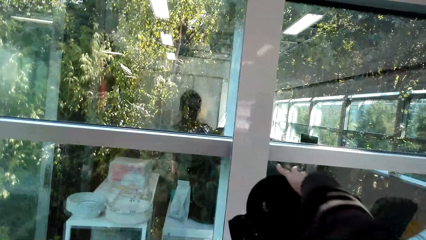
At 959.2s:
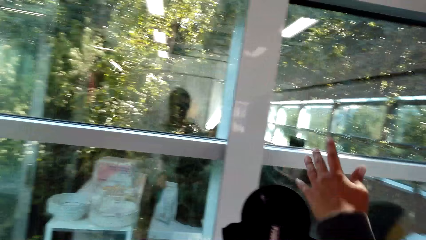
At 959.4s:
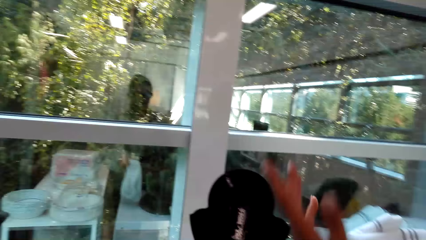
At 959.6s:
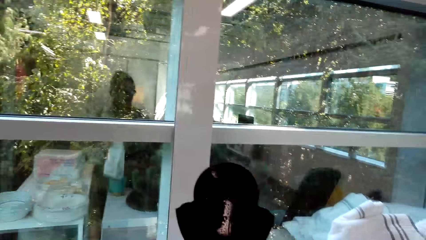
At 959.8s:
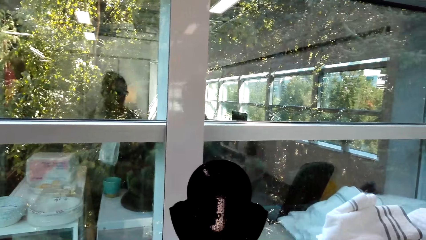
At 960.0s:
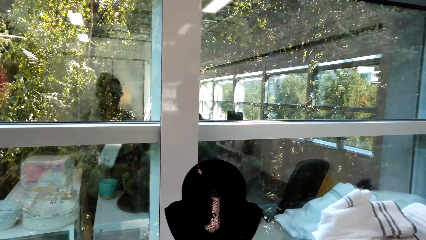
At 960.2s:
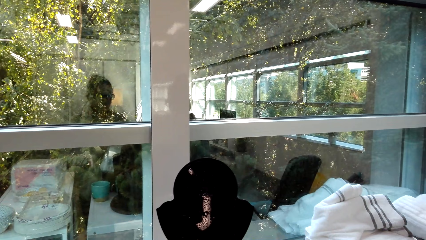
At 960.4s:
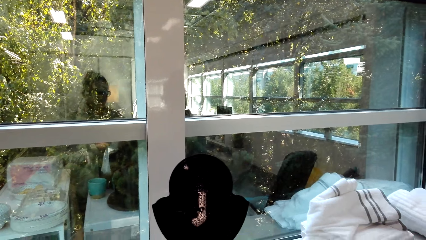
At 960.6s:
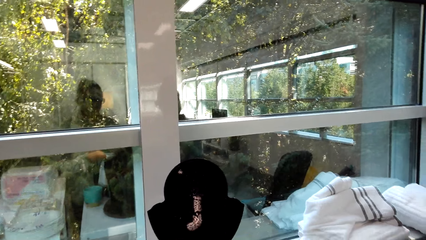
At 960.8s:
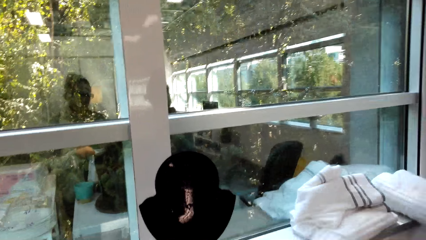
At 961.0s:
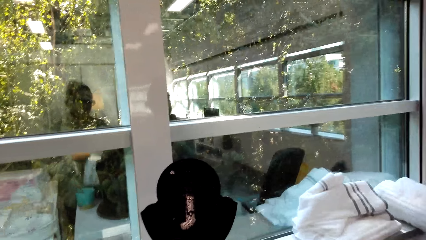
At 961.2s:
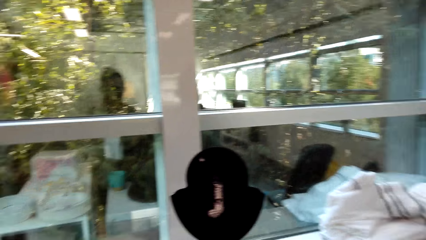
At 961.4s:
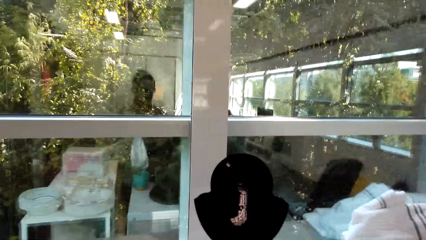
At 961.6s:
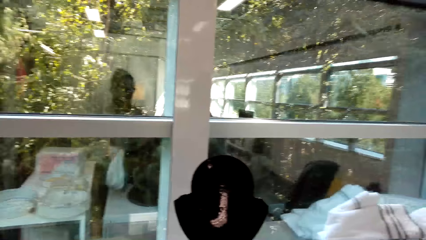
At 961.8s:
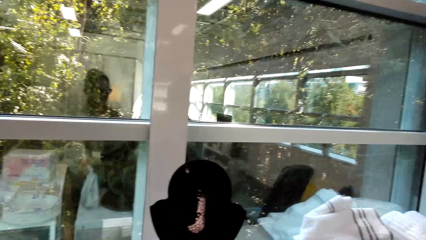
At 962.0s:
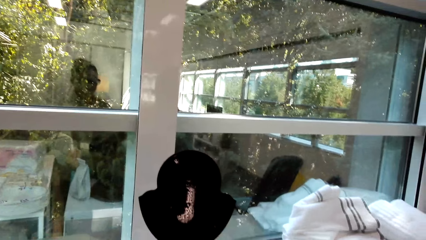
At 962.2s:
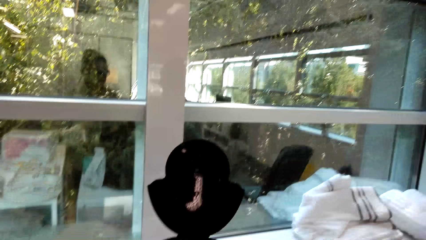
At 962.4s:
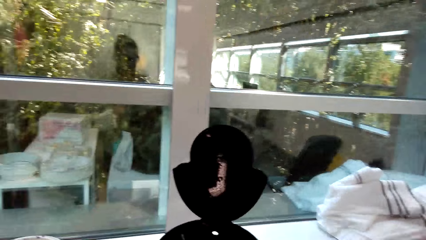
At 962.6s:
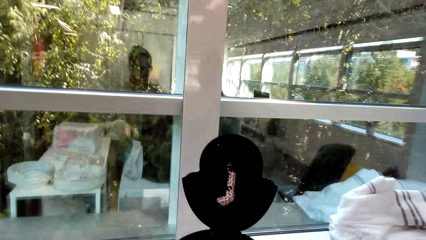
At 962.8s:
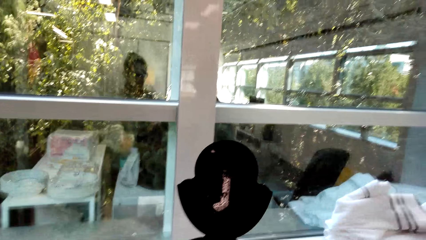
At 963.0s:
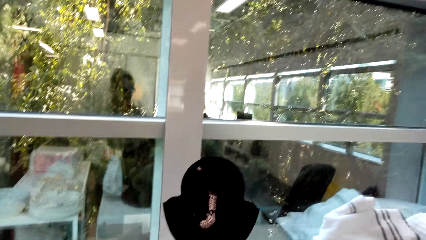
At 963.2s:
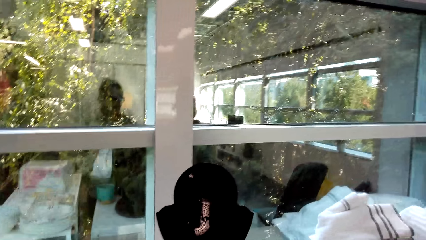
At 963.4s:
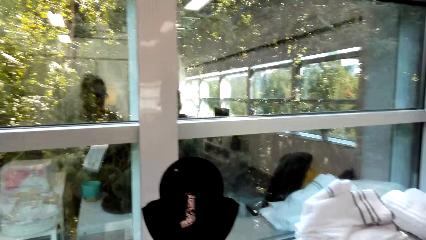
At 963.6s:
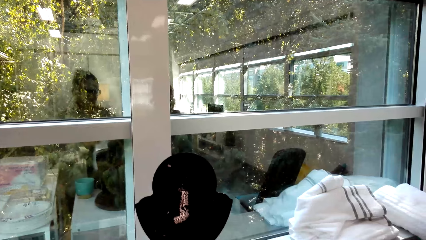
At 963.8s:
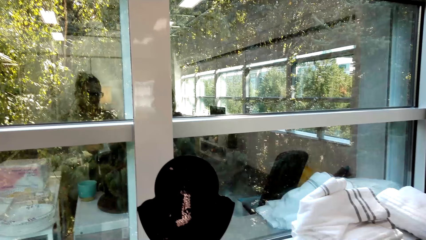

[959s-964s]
The woman moves a hand. The camera wearer takes the coffee packet. They talk to the woman. They put the coffee packet on the table. They talk to the woman.

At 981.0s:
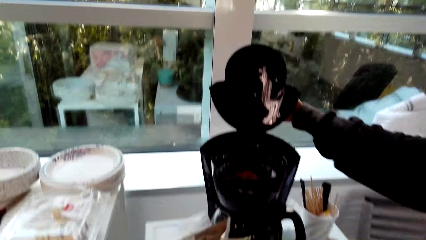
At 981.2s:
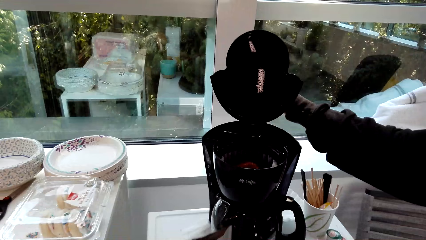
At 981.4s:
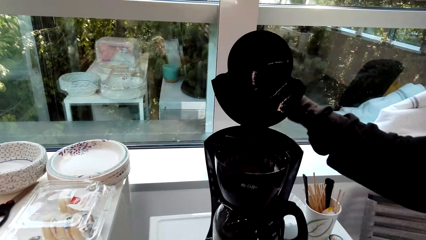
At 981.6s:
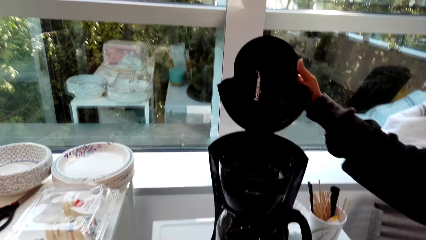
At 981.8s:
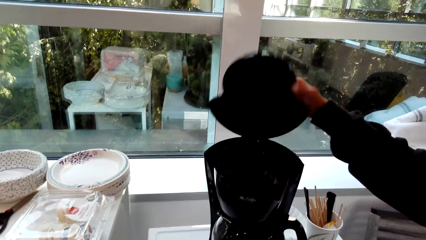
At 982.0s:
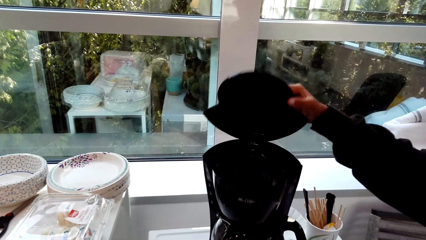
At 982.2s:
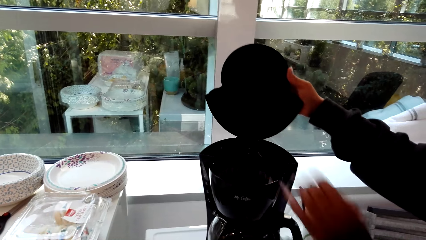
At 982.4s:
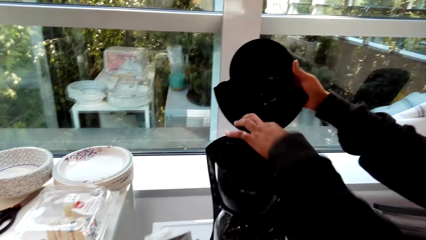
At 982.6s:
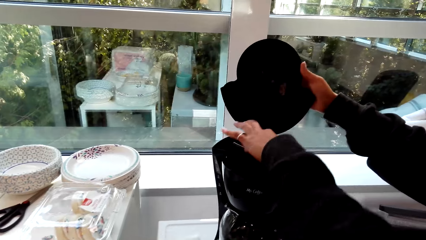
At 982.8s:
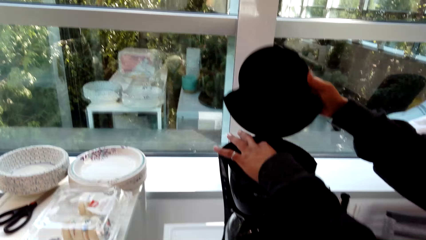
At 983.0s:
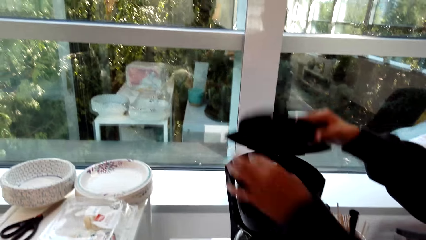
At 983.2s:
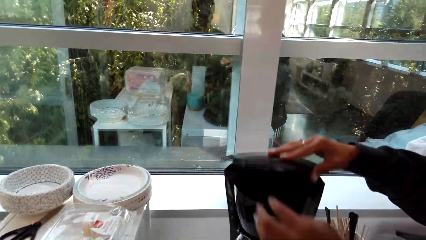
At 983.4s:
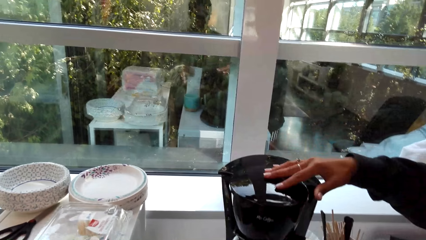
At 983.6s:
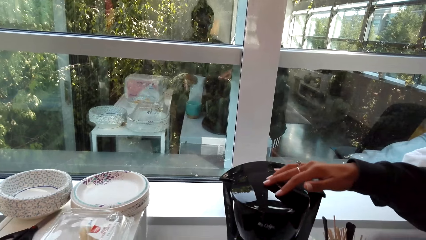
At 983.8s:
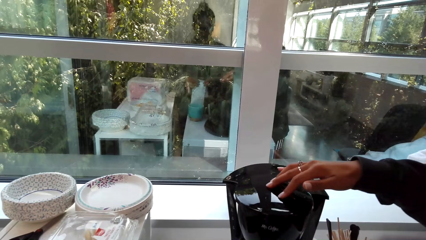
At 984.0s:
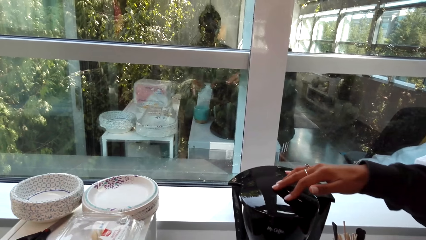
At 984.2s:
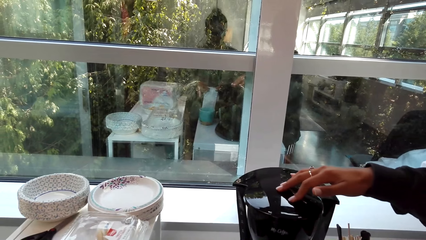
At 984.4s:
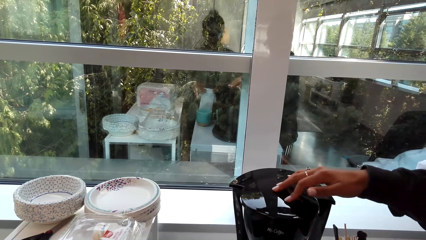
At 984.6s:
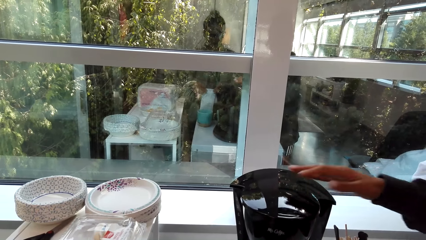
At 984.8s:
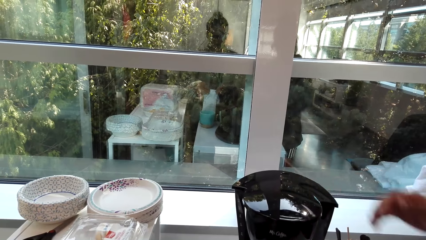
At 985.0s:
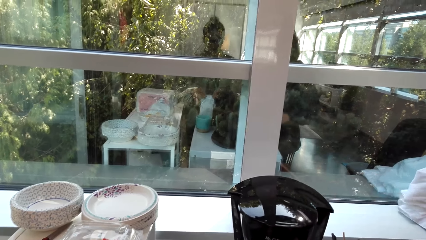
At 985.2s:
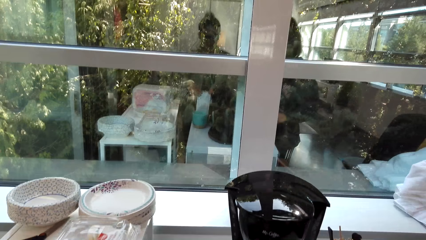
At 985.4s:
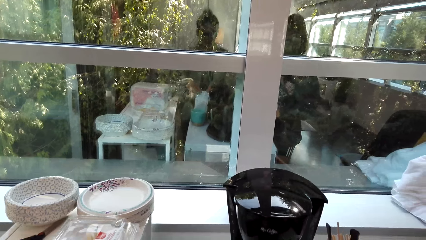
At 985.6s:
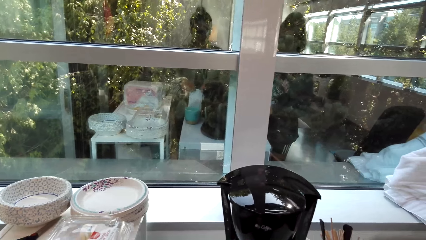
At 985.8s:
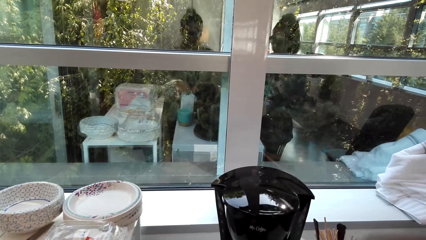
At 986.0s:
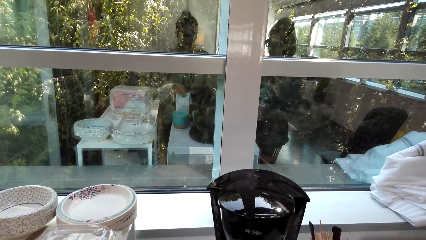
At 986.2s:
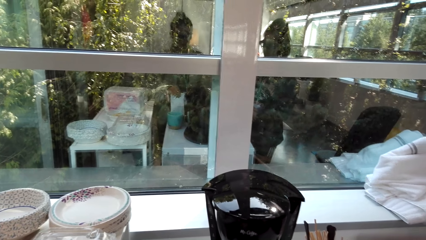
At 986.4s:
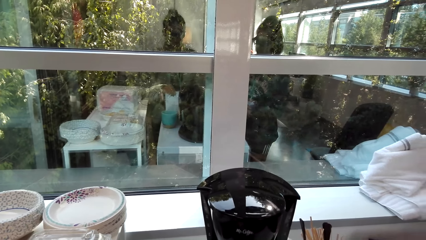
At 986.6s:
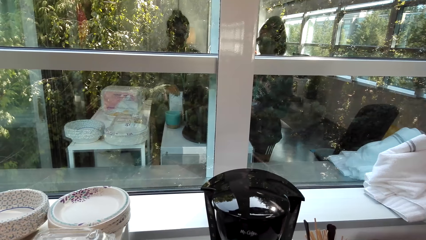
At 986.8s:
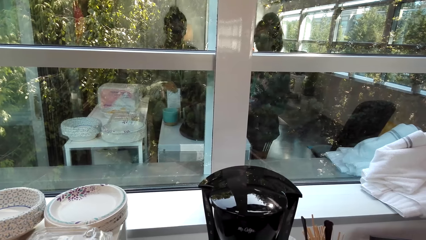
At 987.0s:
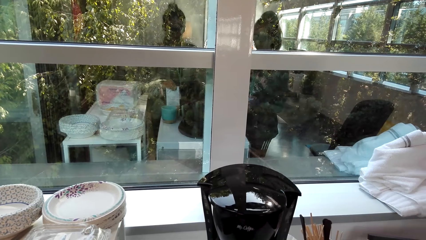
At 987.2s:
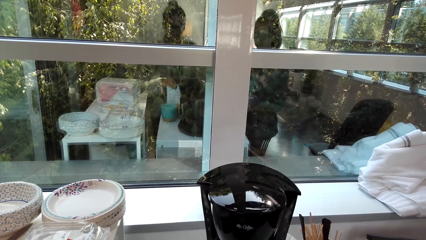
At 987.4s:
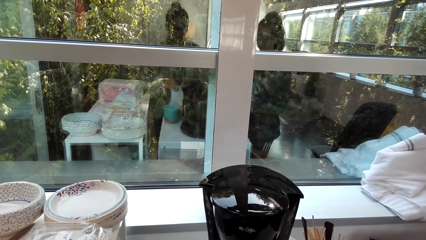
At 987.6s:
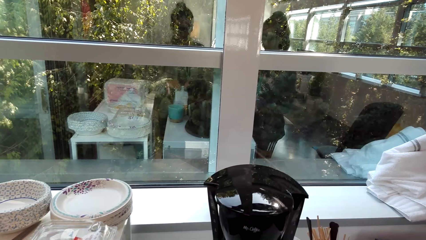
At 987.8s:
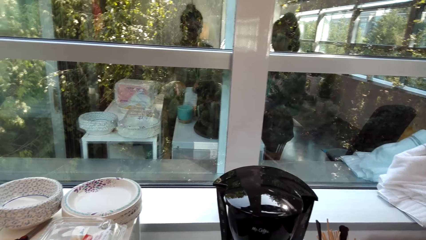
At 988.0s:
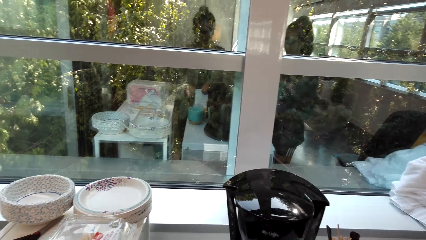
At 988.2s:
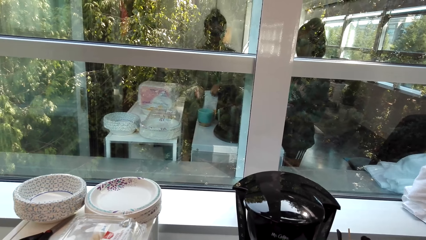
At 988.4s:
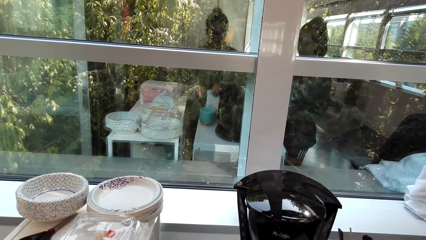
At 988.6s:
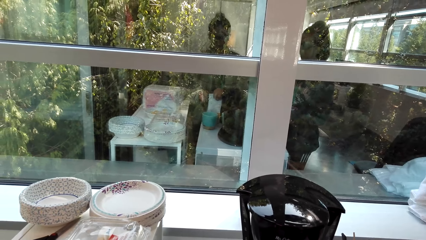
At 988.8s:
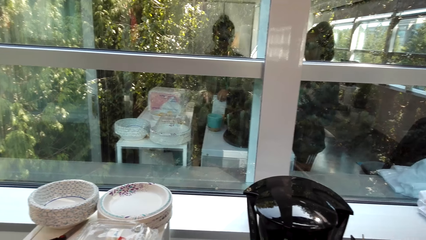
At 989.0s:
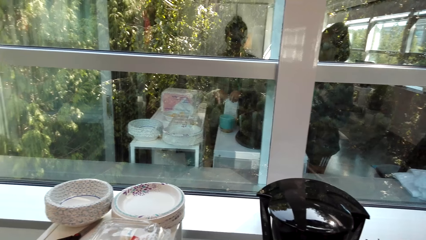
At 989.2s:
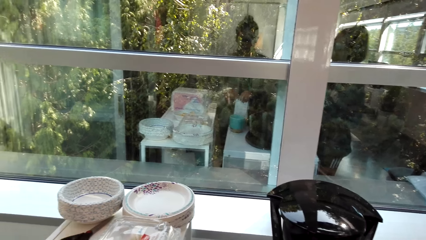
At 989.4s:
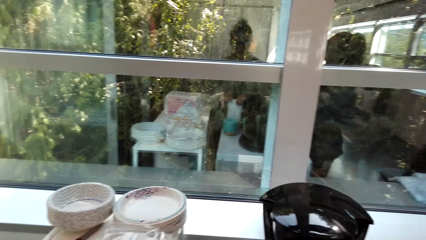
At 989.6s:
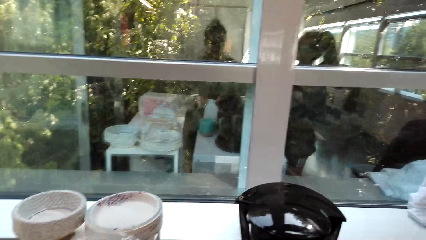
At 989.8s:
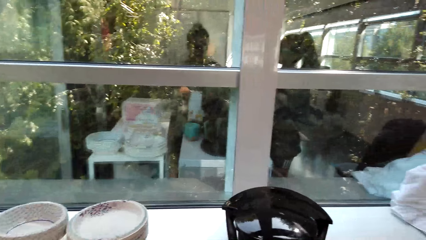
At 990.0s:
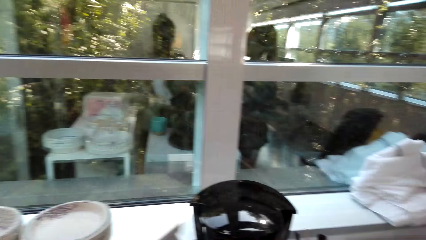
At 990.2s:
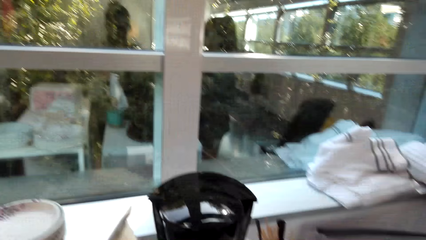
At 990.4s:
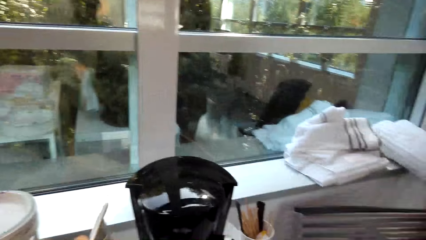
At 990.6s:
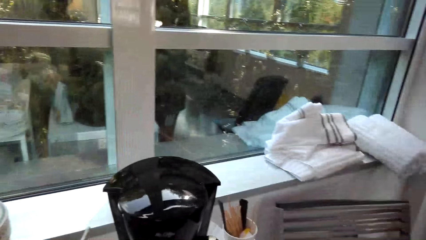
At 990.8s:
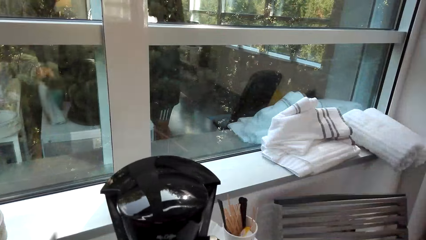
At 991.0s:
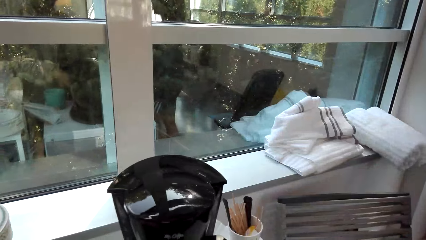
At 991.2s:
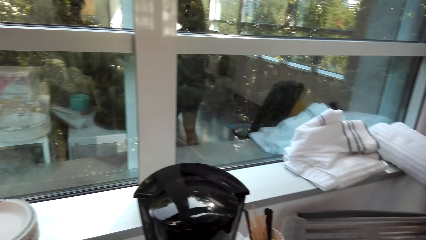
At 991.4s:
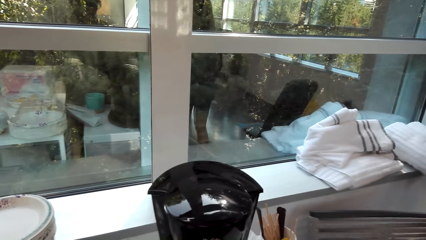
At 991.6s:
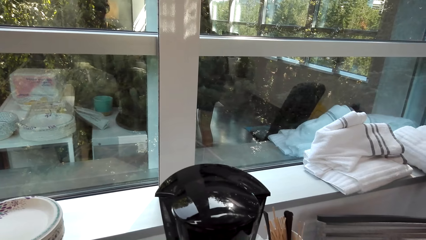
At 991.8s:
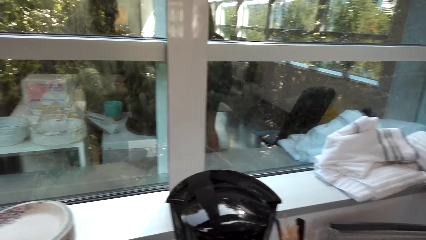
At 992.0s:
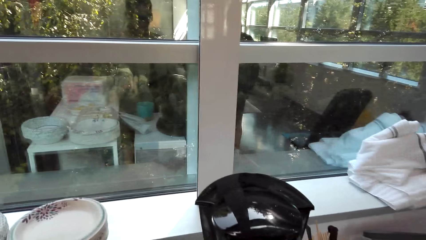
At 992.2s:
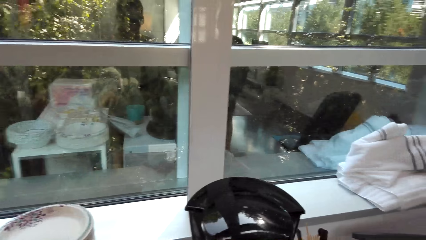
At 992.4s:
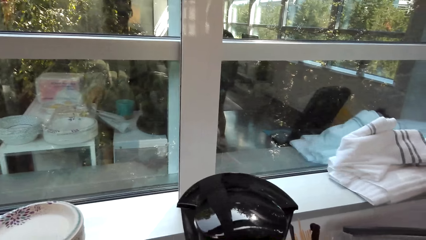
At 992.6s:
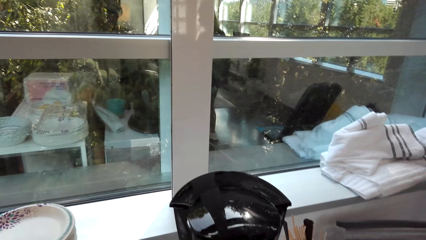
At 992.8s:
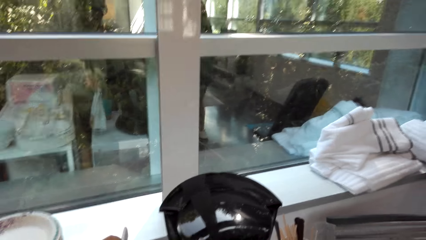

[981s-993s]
A woman holds the coffee maker or electric kettle and closes the coffee maker. The camera wearer folds the packet. They look at the electric kettle. They drop the packet.
